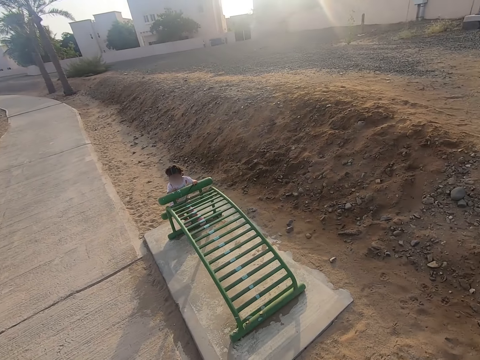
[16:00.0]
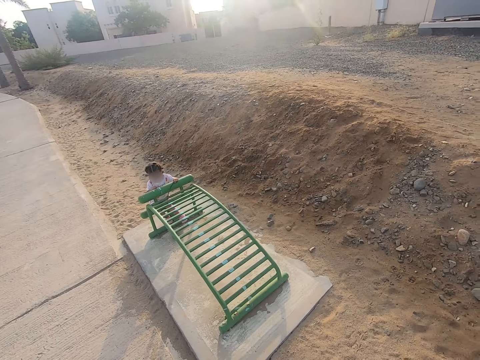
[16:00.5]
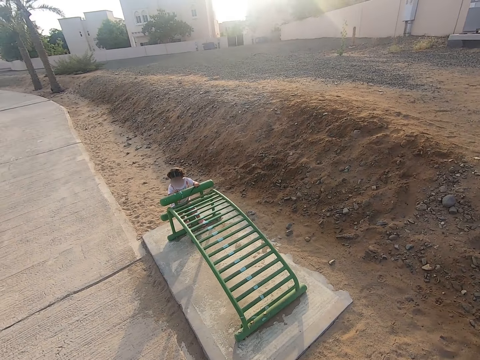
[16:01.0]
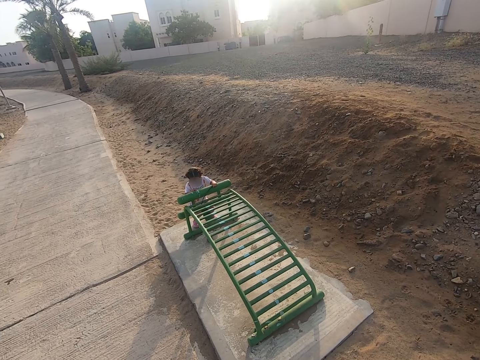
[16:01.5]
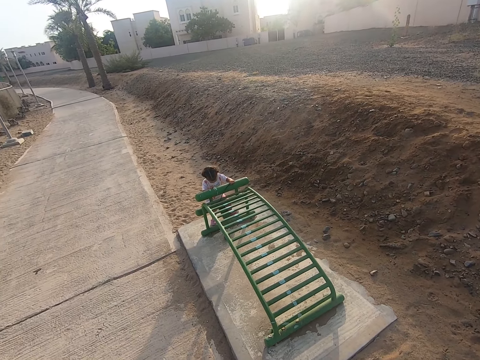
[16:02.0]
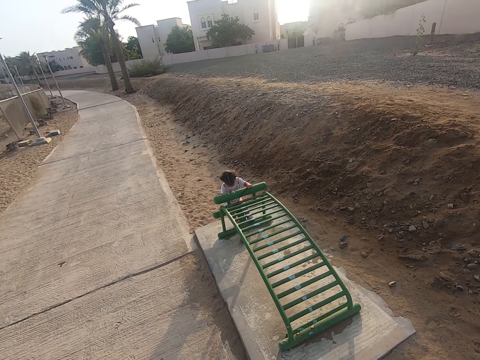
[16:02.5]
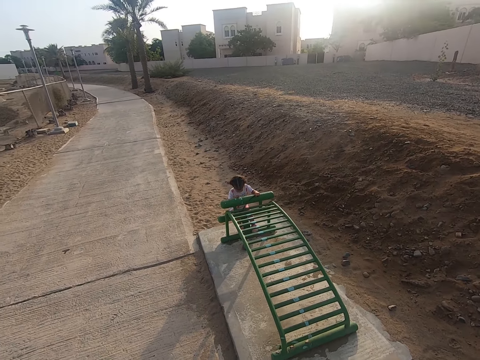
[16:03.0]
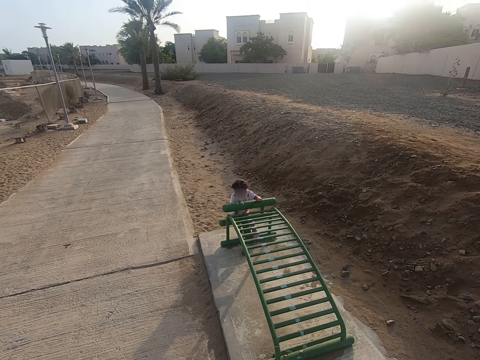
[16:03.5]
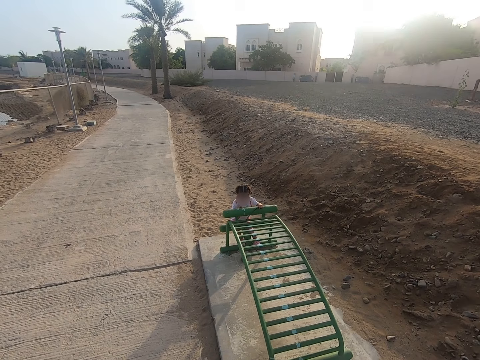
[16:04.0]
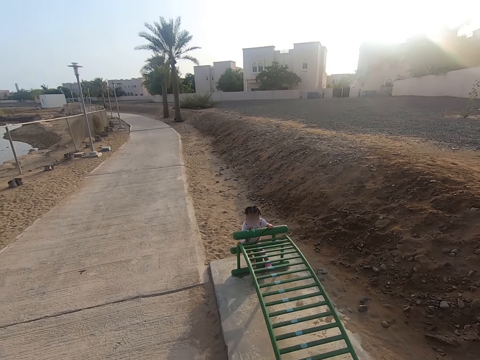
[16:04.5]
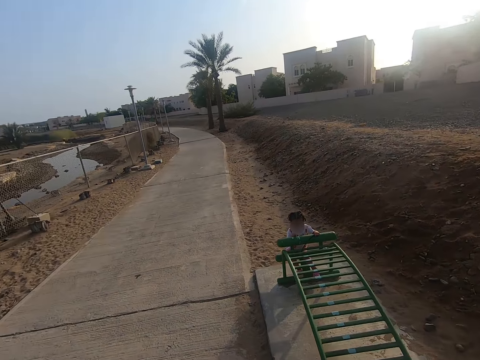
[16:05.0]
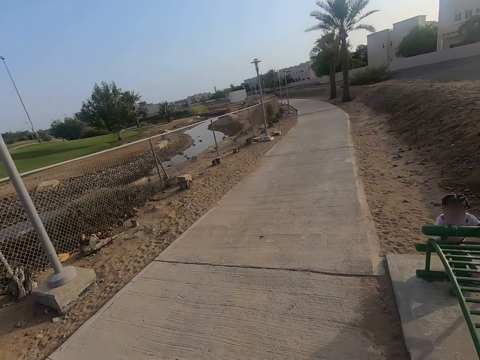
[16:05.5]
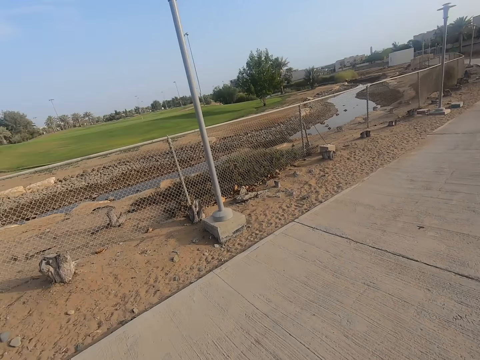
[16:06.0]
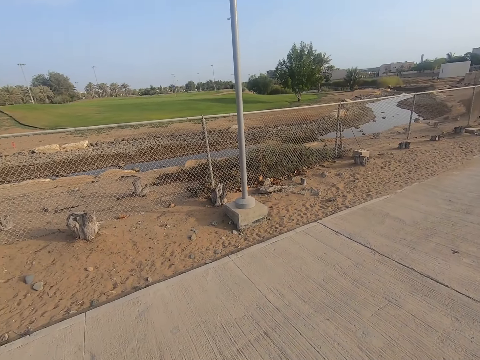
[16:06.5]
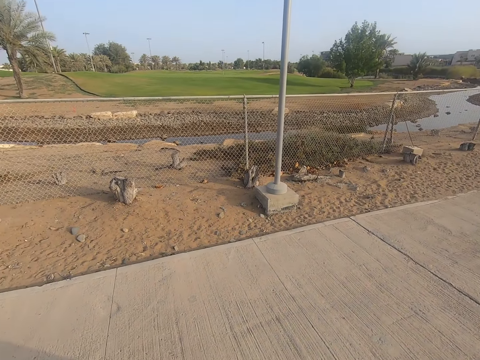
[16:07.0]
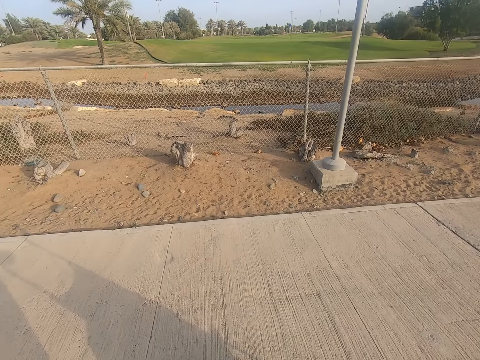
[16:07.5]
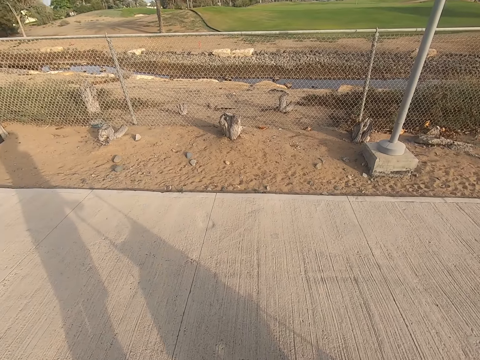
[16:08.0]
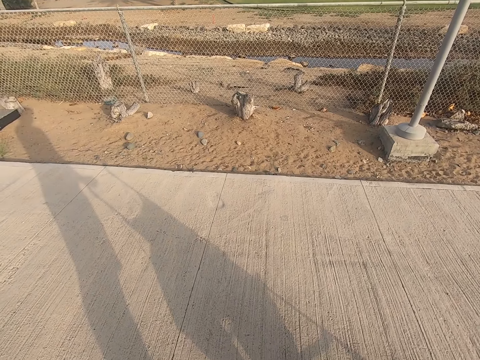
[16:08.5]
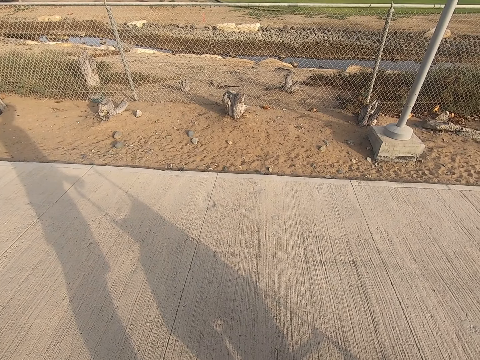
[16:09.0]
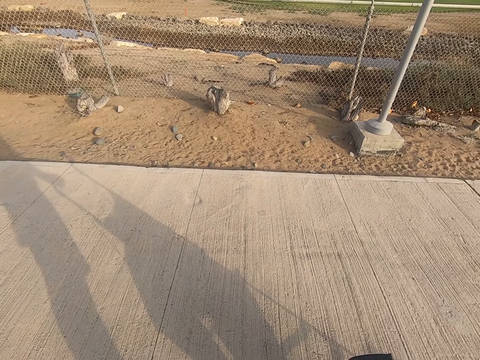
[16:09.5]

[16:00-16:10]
A child holds a metal rod. The camera wearer looks around.

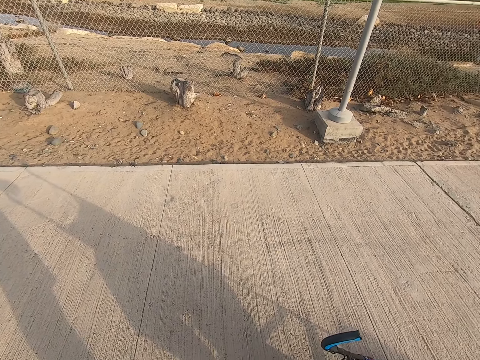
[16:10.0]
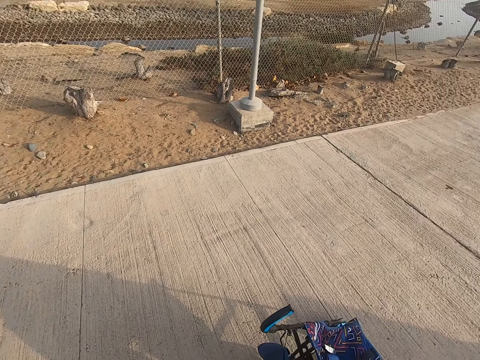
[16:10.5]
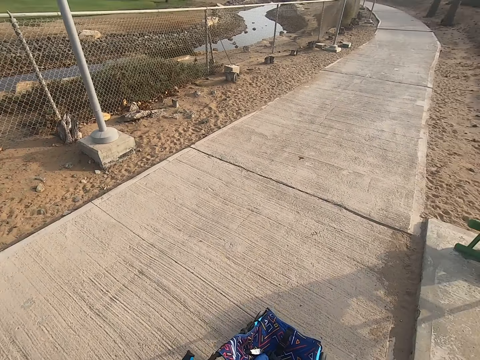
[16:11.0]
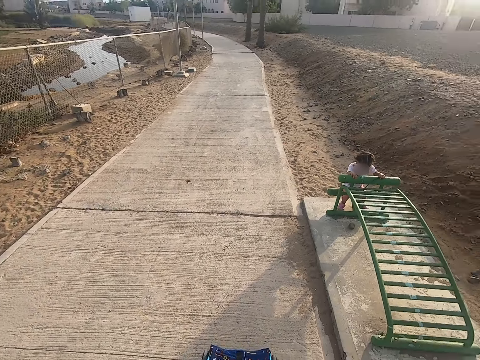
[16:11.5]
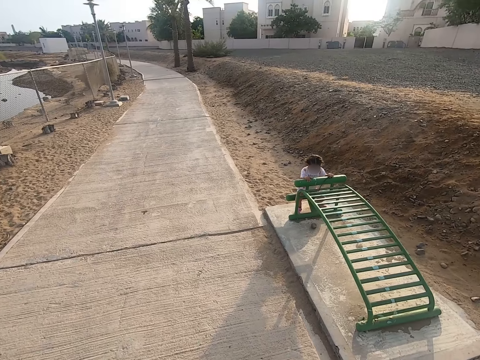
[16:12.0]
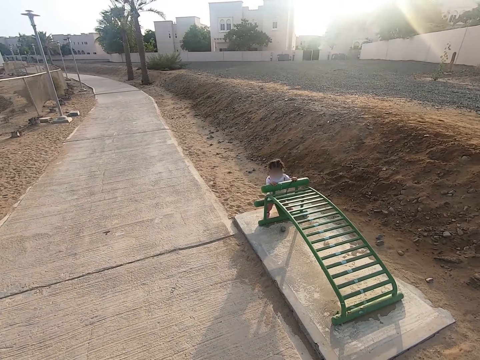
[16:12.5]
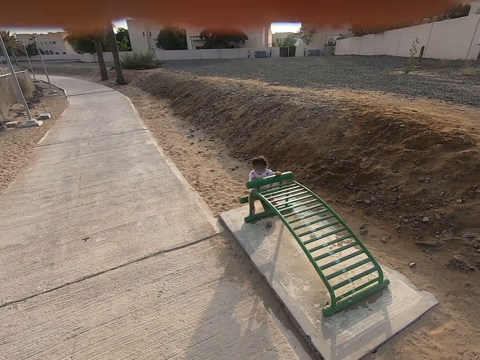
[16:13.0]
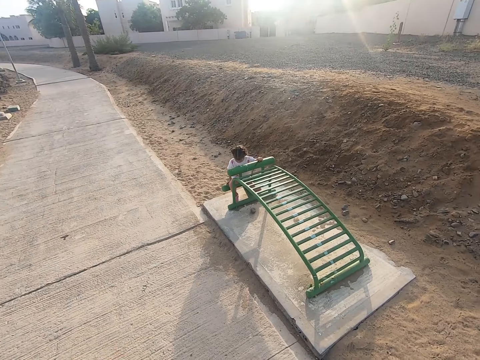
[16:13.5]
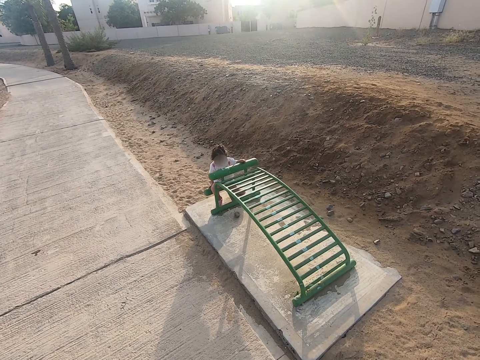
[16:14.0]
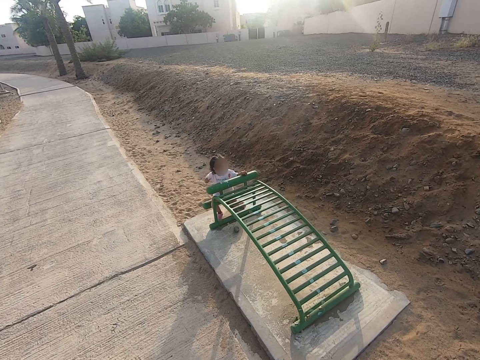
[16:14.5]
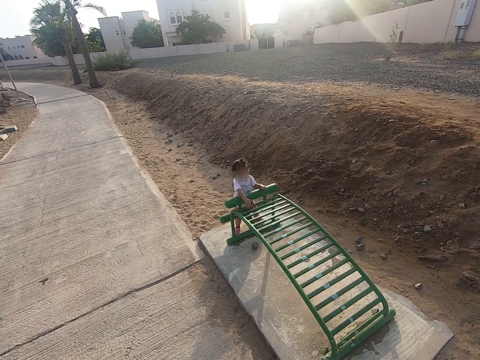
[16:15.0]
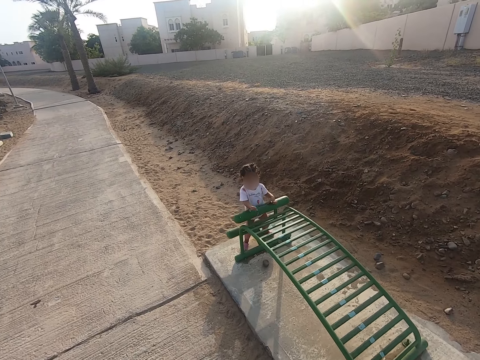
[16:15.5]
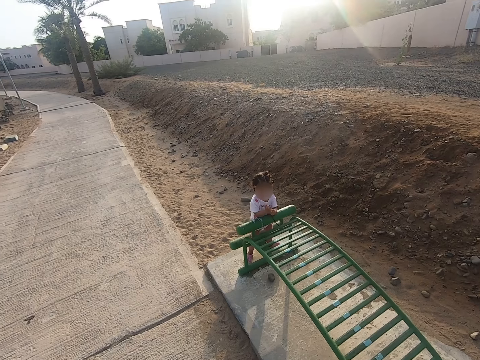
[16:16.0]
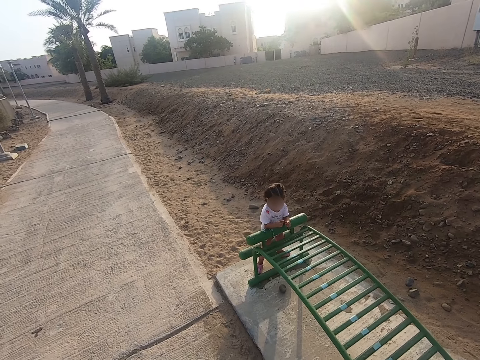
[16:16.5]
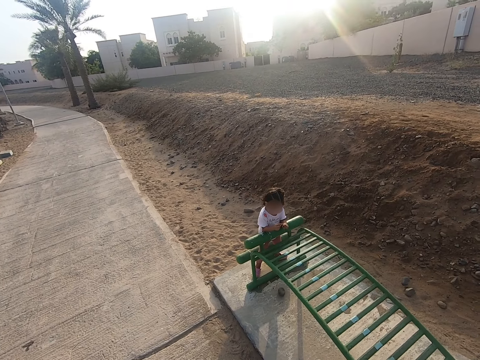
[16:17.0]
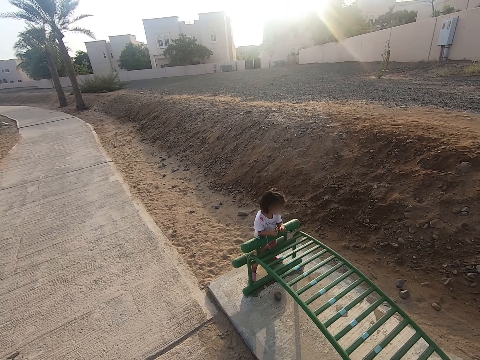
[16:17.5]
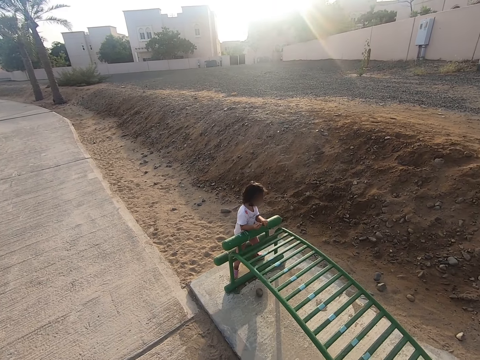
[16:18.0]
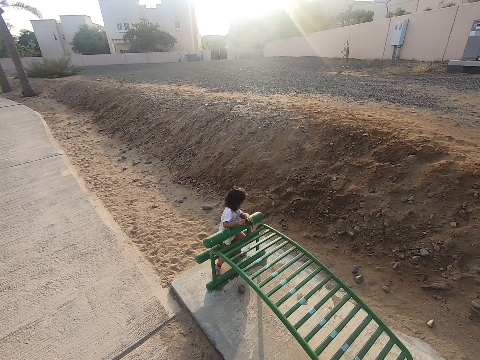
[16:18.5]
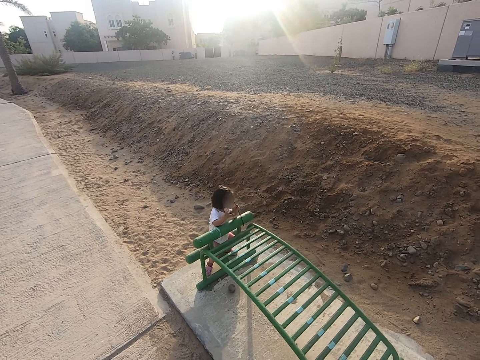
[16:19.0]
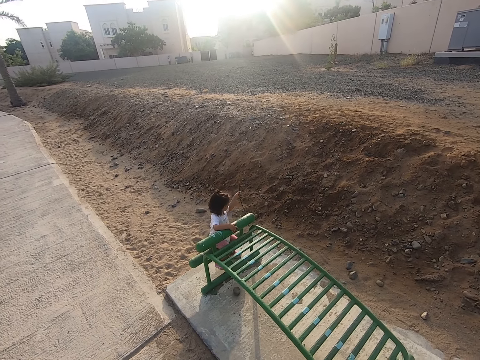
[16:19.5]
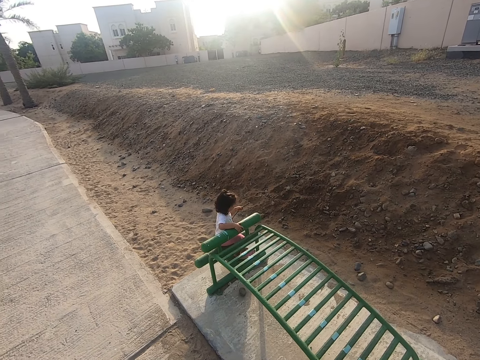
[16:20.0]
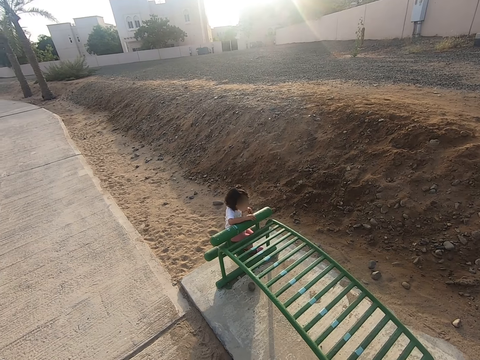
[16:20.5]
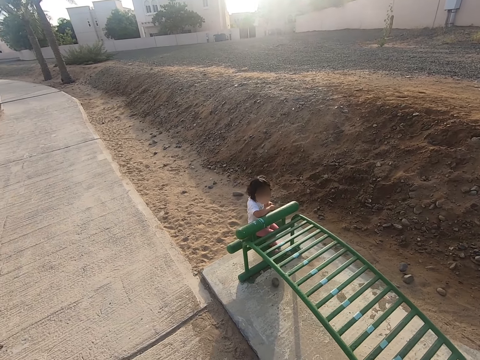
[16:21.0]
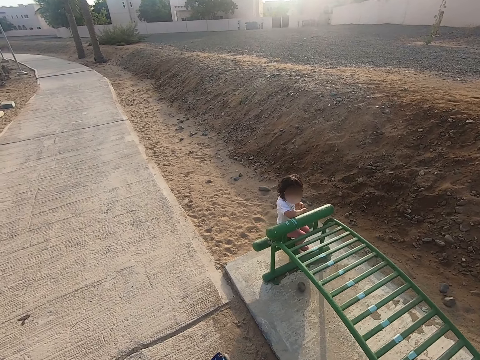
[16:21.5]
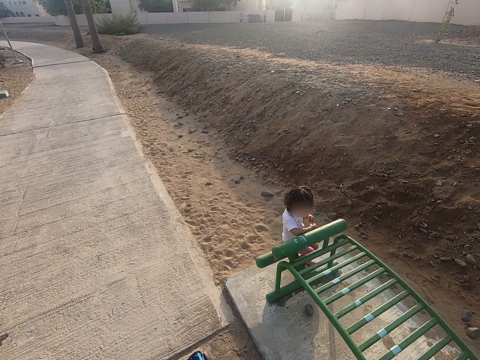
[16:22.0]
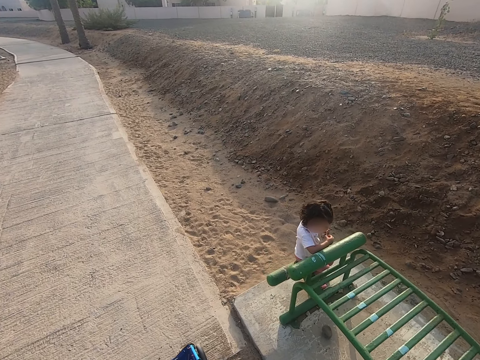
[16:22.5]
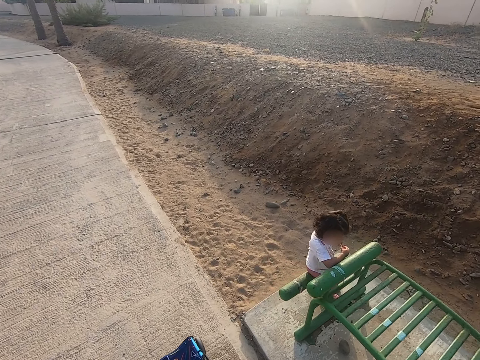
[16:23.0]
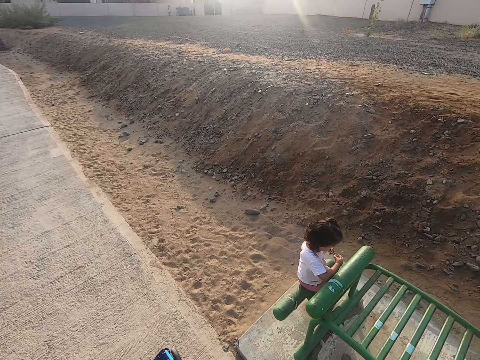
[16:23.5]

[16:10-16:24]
A child holds a metal rod. The child stands, leans on the metal rod, sits on the metal rod and plays with a stick. The child sits on the lounger.

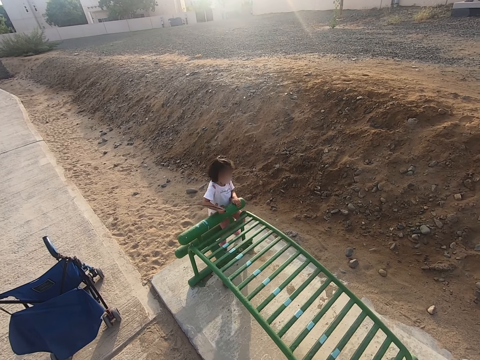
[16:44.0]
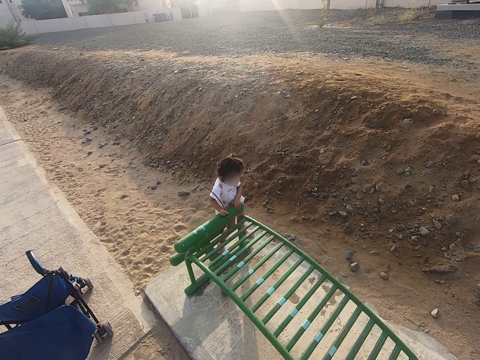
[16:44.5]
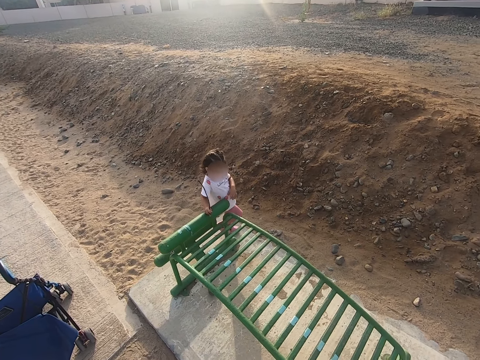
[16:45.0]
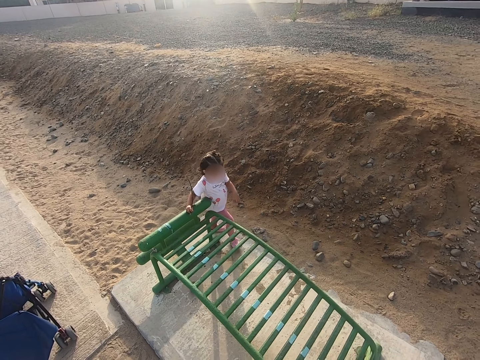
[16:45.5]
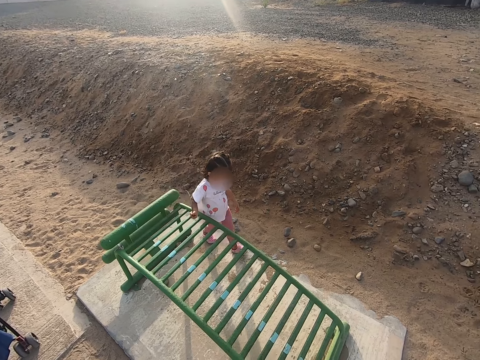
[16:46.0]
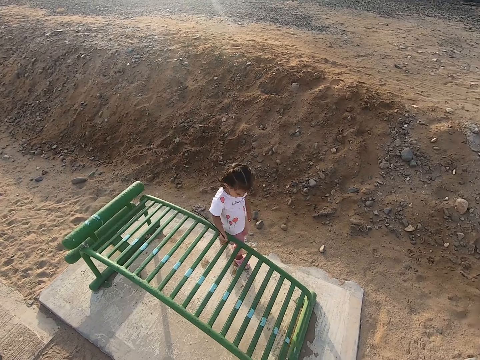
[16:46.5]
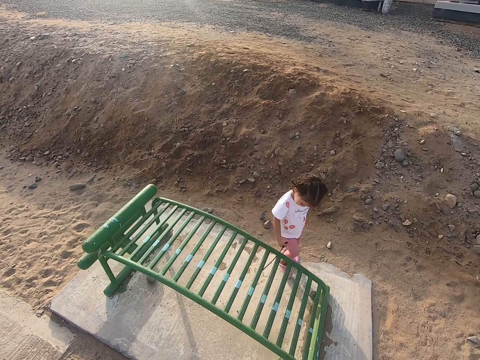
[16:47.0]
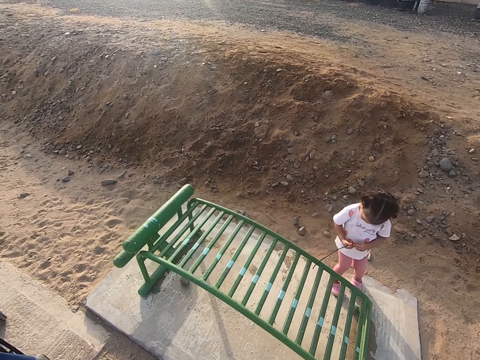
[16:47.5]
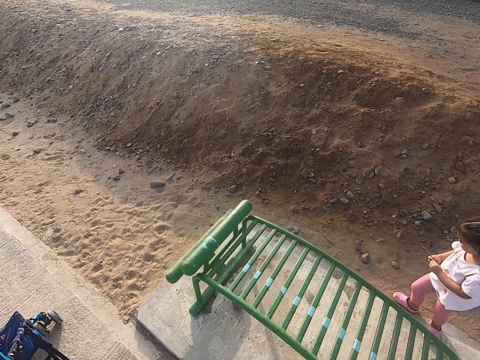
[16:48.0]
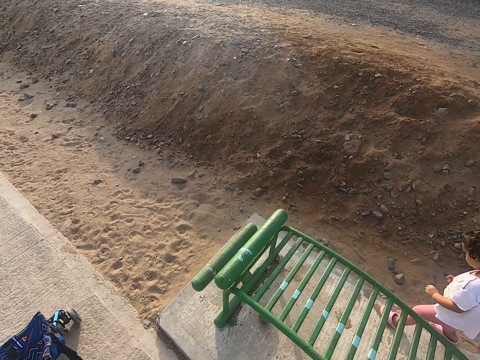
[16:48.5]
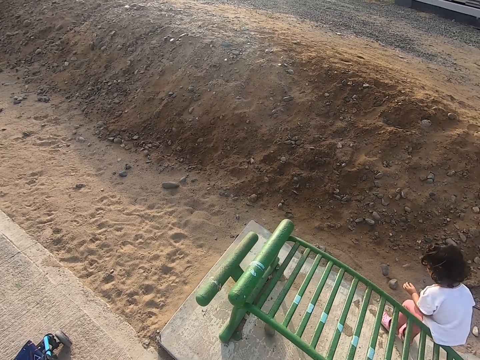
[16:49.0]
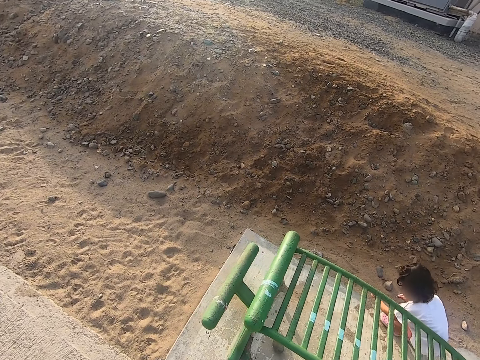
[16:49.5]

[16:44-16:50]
A girl stands and walks.
